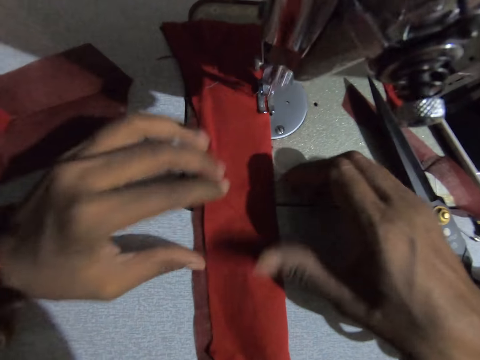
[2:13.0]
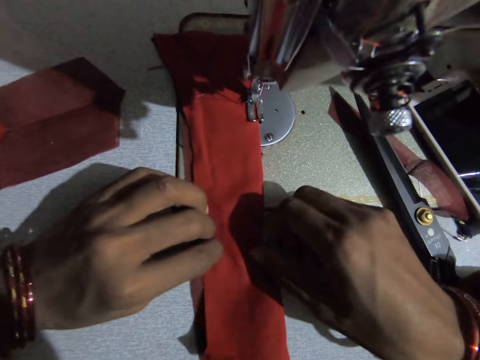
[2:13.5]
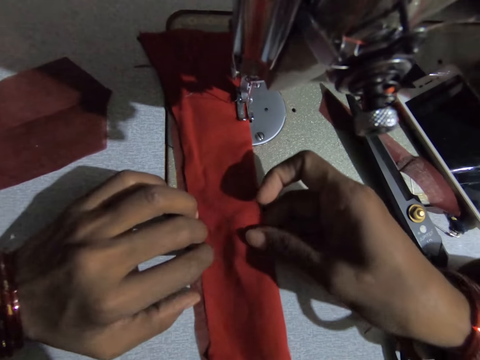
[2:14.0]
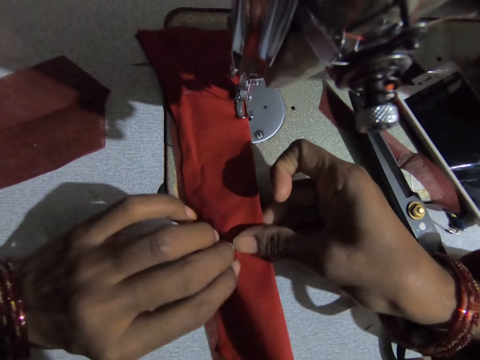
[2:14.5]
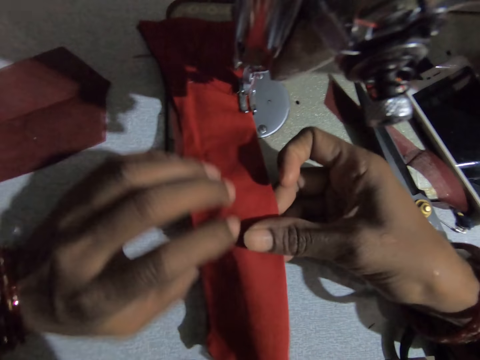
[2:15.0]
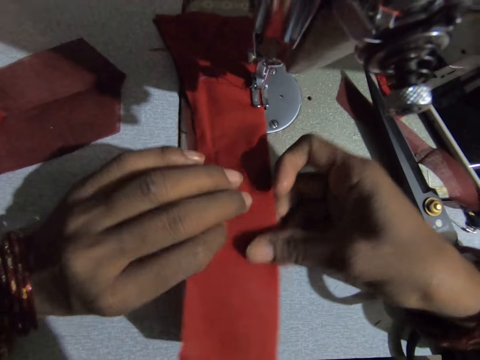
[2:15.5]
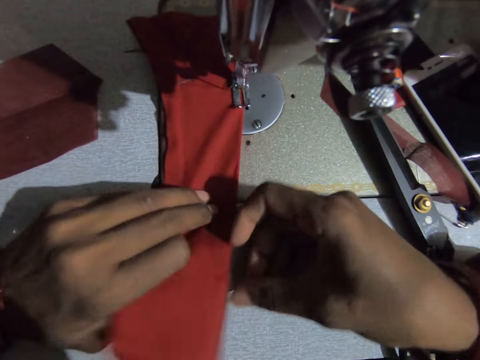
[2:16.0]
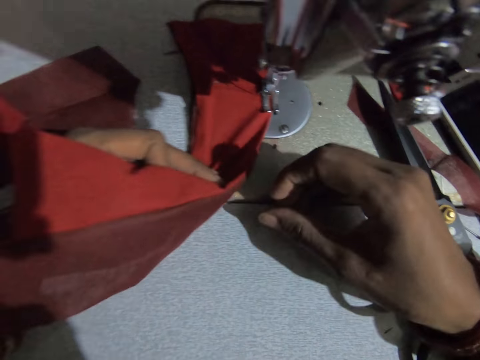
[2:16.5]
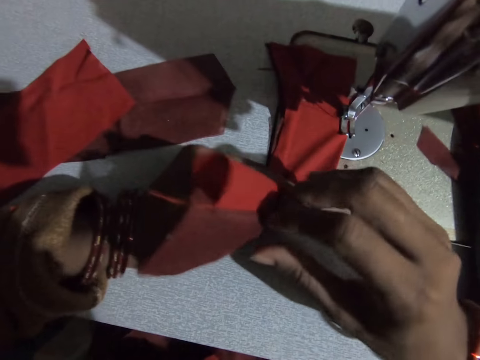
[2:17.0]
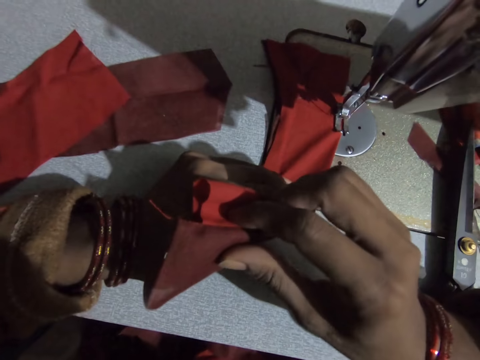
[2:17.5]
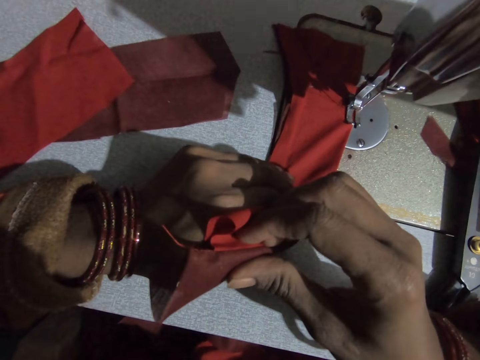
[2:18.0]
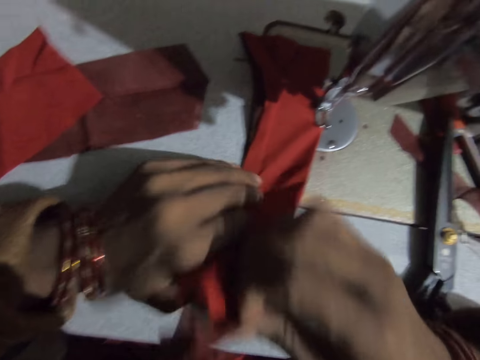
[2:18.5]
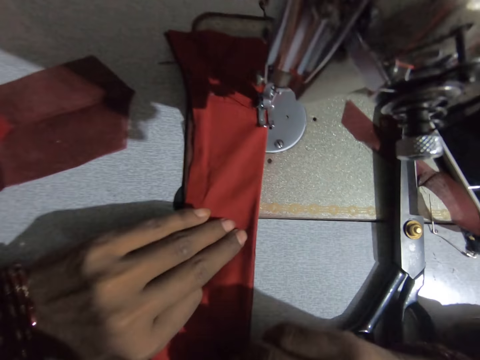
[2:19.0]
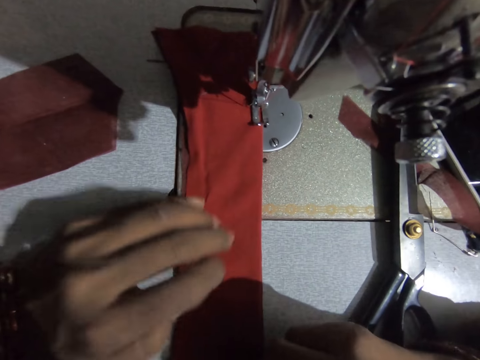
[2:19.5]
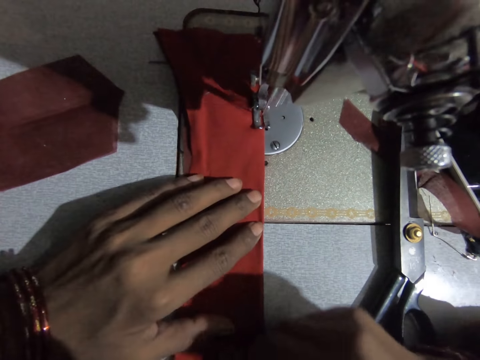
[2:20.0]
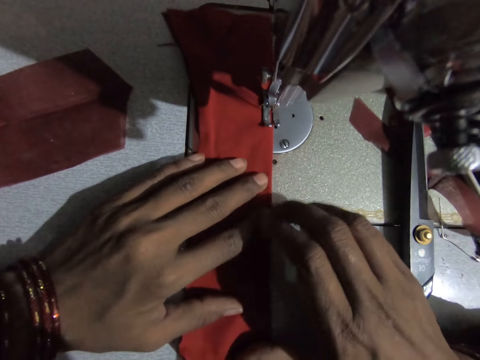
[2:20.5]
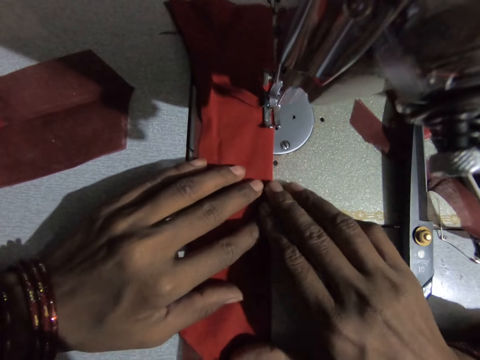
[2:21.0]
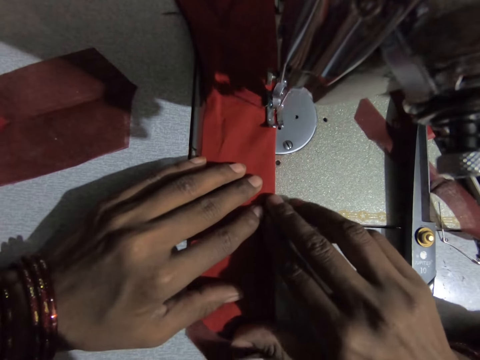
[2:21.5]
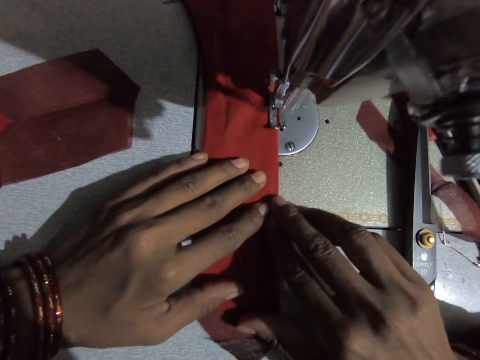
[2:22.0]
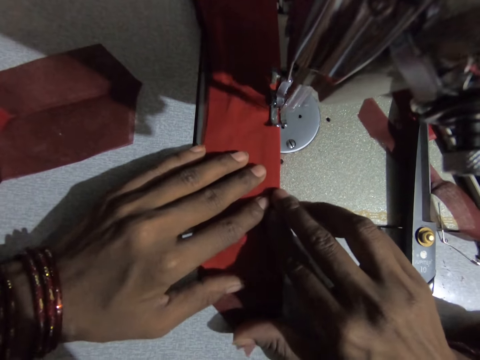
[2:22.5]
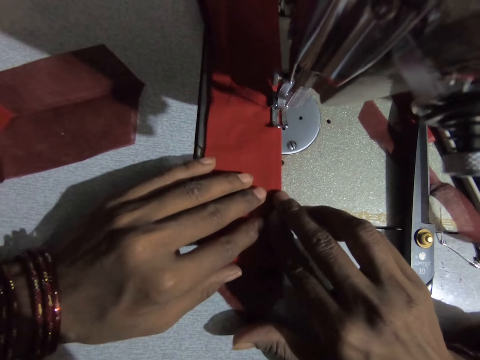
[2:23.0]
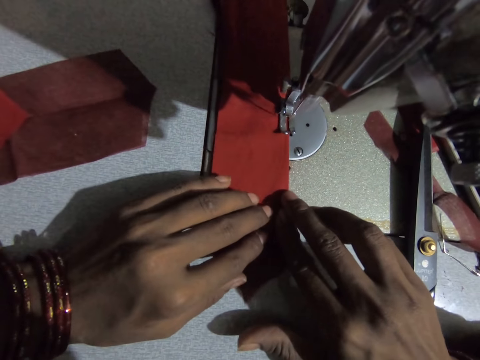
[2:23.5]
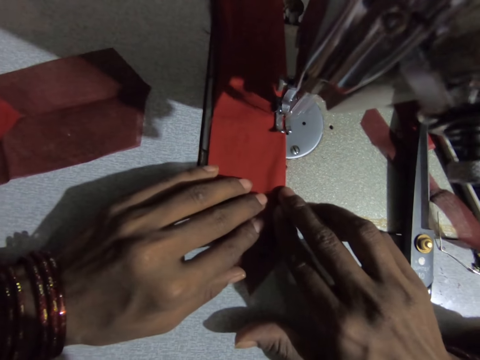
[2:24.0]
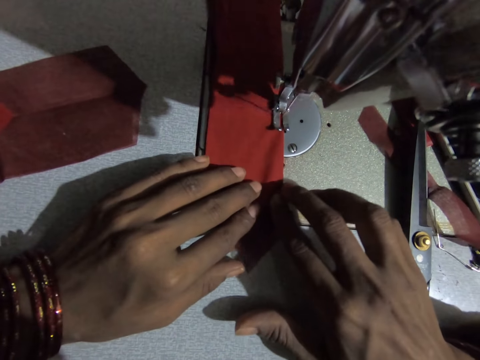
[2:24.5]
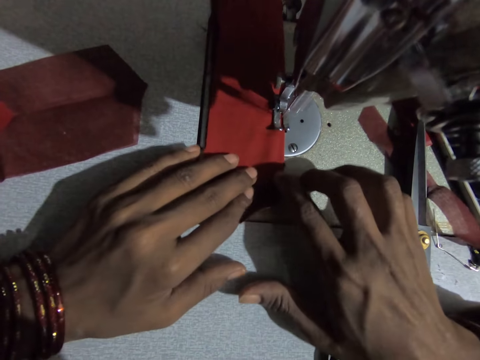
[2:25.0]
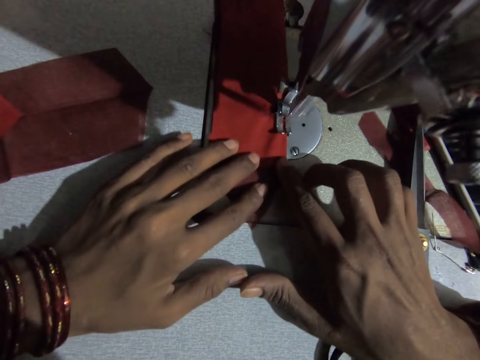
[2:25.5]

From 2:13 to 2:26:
The camera wearer readjusts the piece of cloth with both hands. They sew the cloth with the sewing machine.

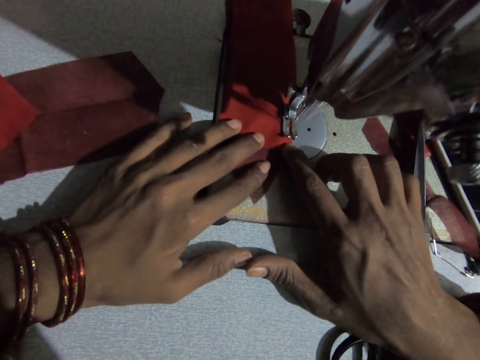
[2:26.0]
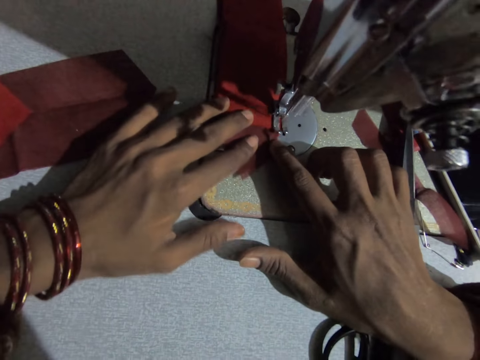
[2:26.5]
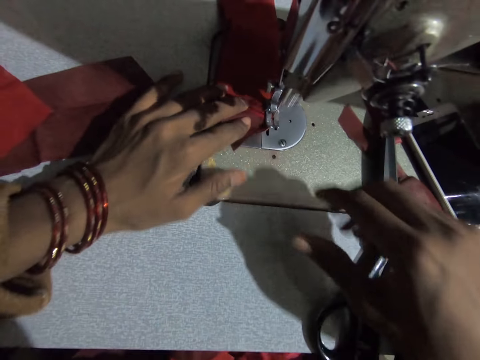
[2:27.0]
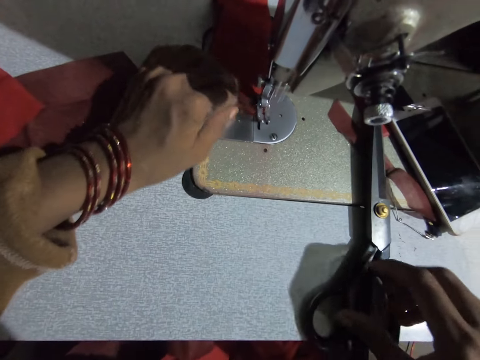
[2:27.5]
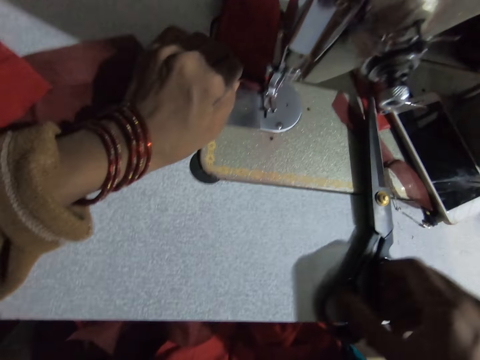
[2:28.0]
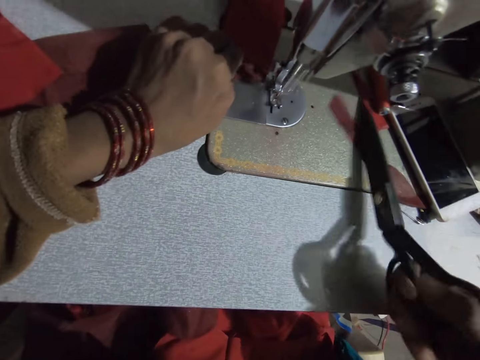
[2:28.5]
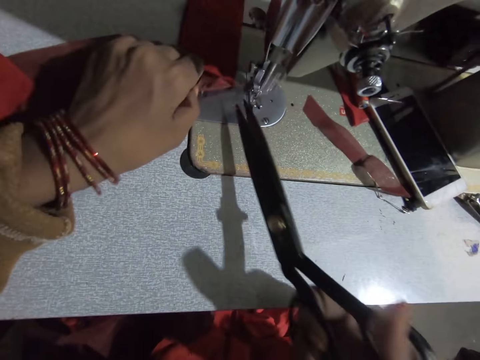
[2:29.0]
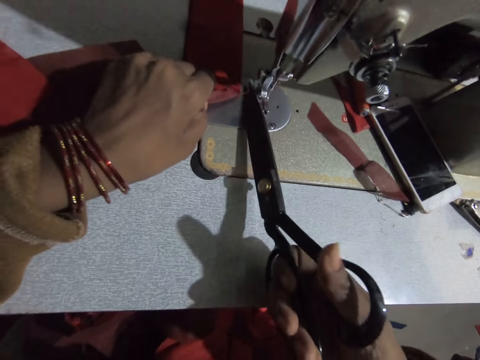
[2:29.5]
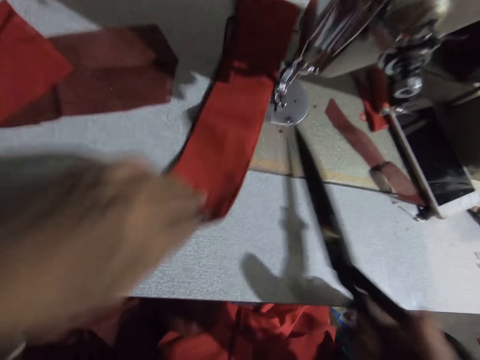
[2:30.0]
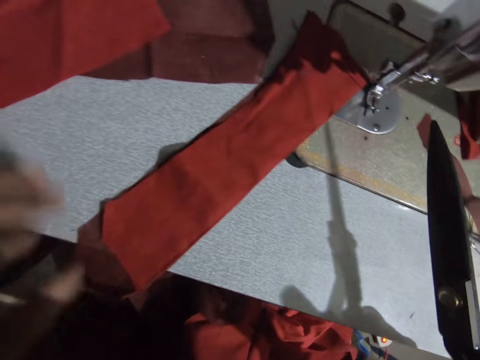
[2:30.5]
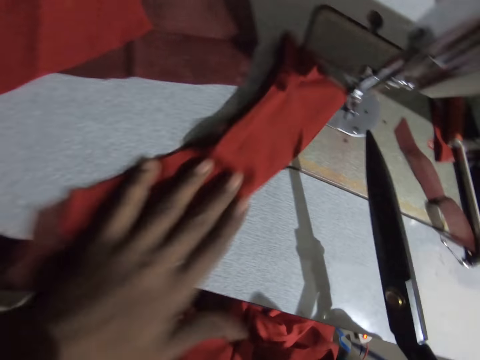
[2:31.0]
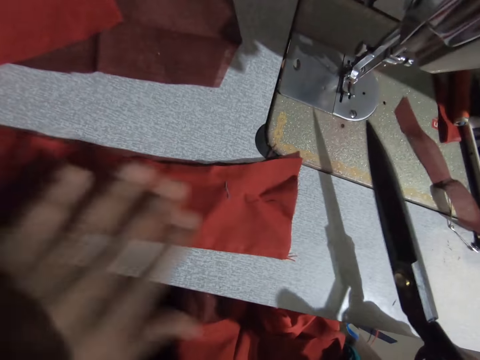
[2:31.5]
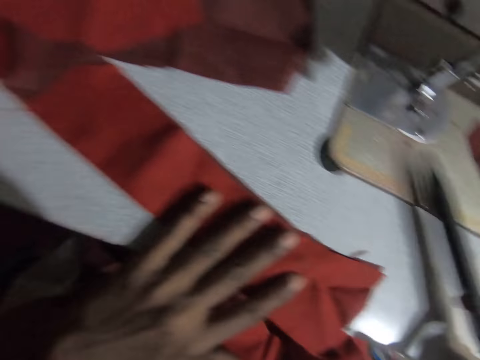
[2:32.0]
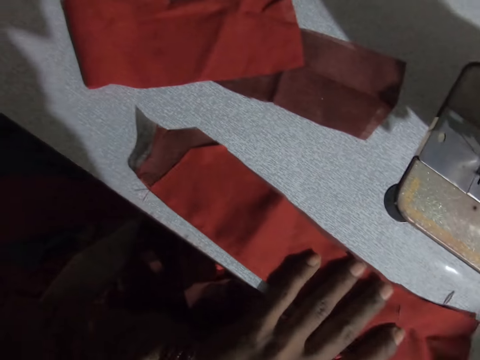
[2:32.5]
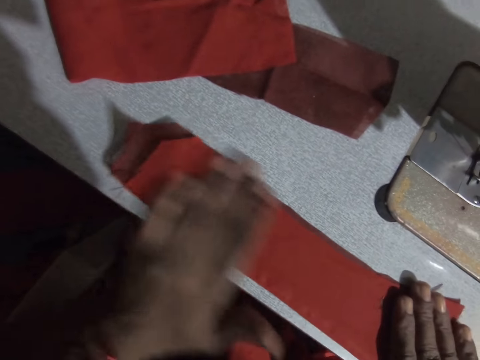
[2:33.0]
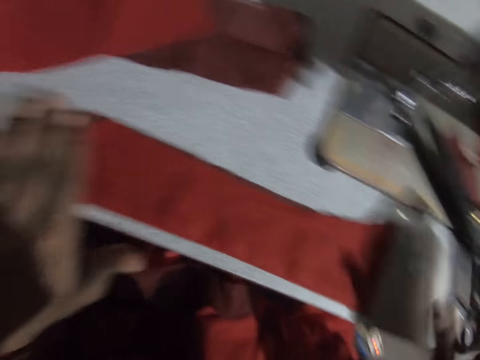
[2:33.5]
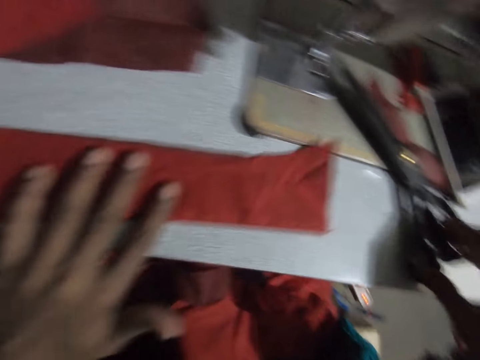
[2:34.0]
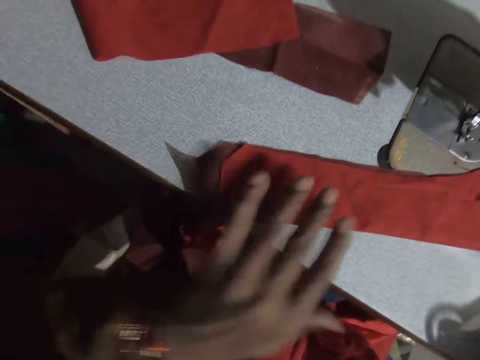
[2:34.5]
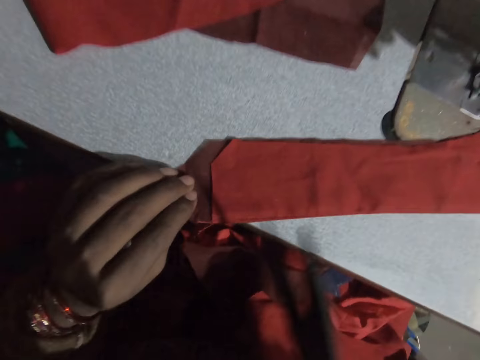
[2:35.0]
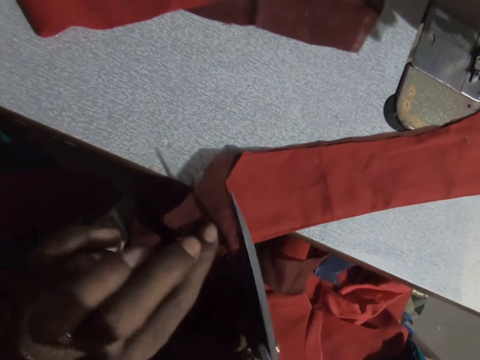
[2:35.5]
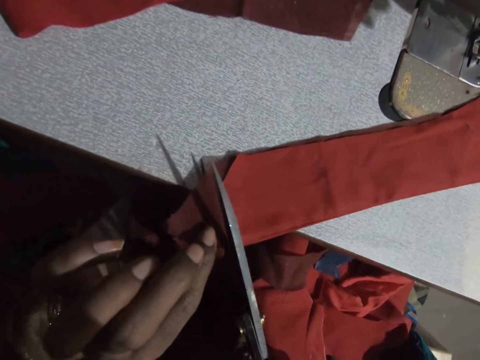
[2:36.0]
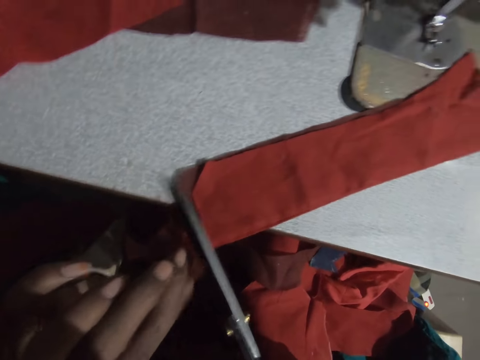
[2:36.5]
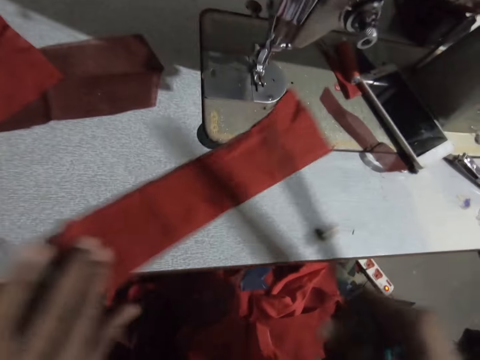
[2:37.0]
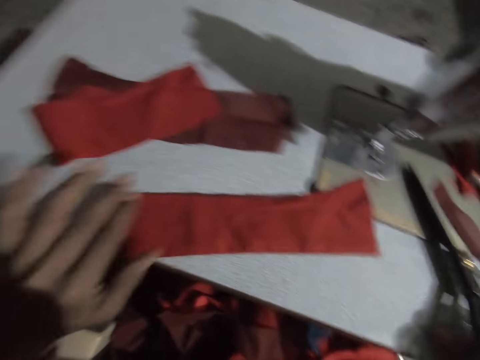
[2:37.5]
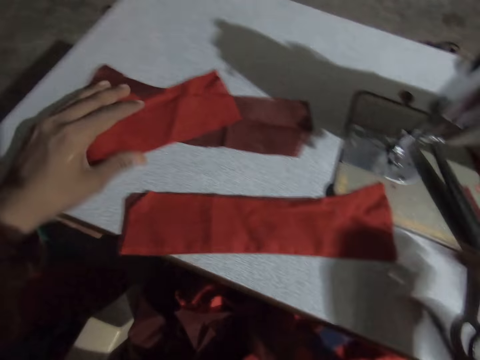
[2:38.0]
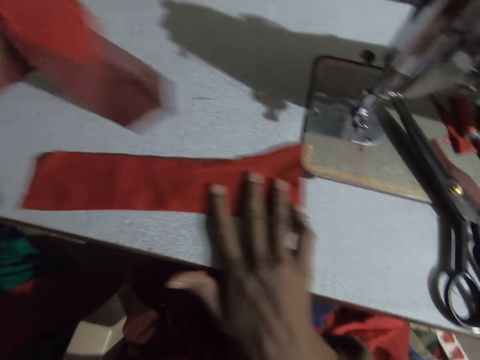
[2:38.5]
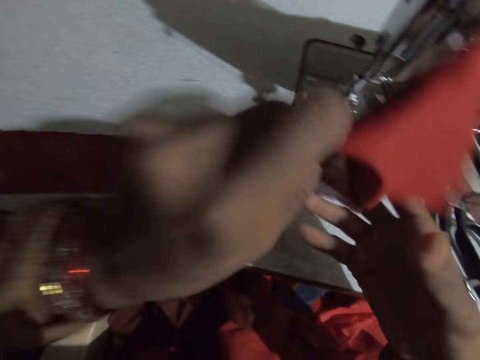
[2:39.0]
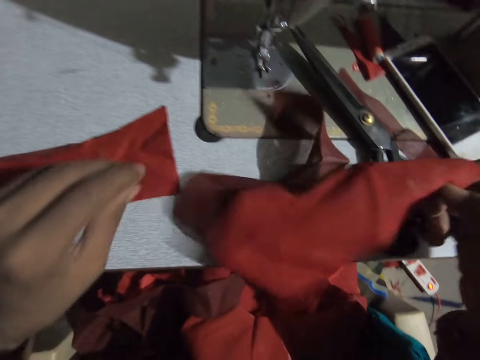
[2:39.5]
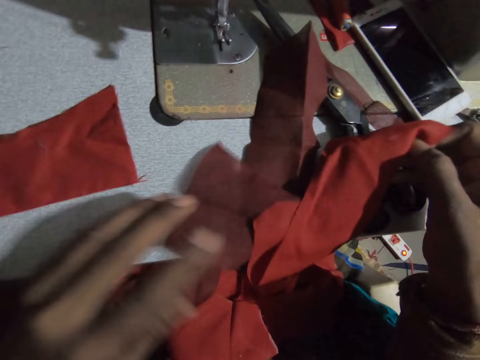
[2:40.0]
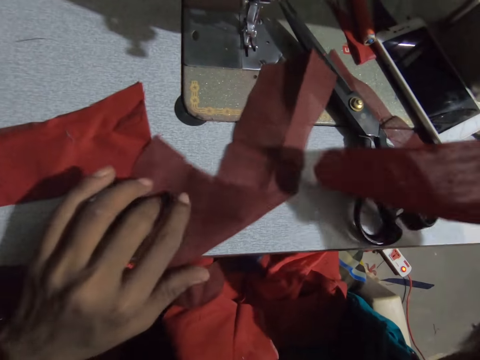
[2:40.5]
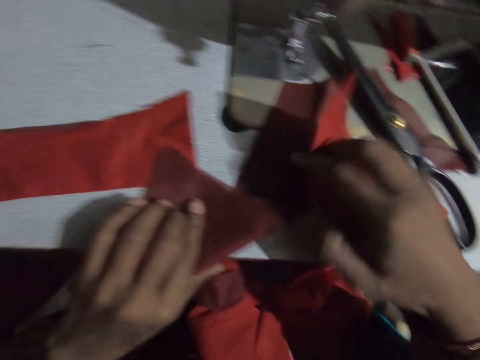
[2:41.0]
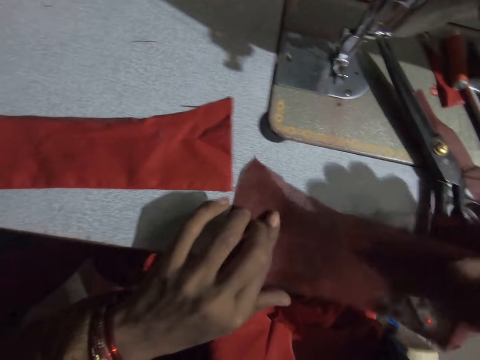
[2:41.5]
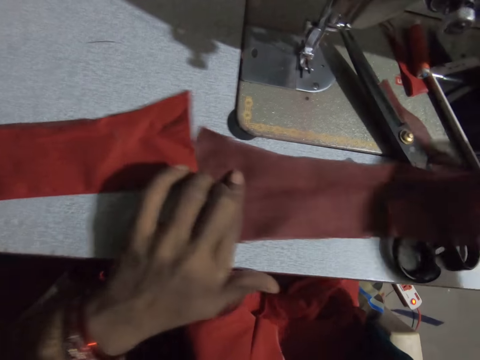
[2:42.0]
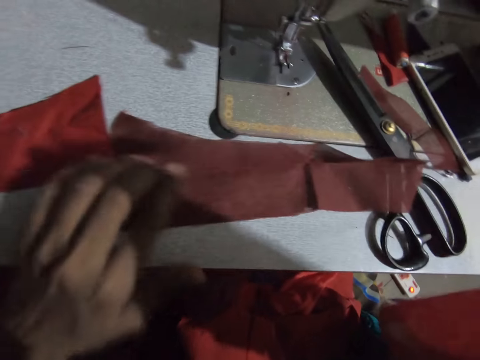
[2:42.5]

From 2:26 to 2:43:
The camera wearer takes scissors. He cuts a thread line with the scissors in his right hand. He pulls the thread and adjusts the cloths. He takes the scissors. He cuts the piece of cloth with the scissors in his right hand. He cuts the thread. He pushes the cloth aside. He takes a cloth with the left hand and places the cloth on the table. He adjusts the cloths.
